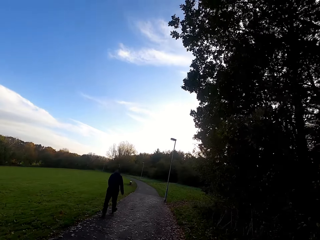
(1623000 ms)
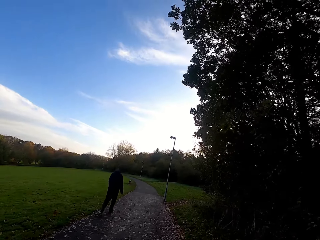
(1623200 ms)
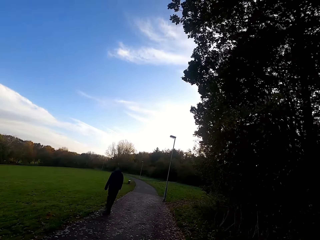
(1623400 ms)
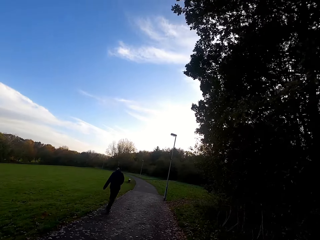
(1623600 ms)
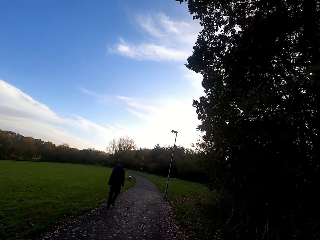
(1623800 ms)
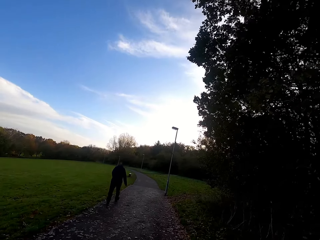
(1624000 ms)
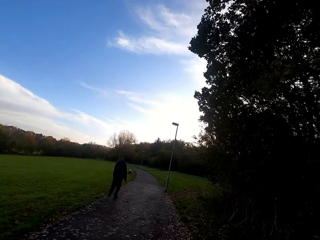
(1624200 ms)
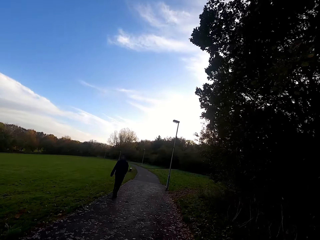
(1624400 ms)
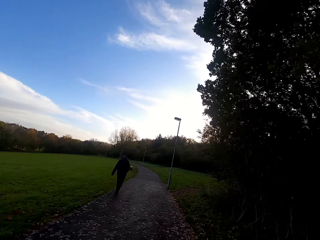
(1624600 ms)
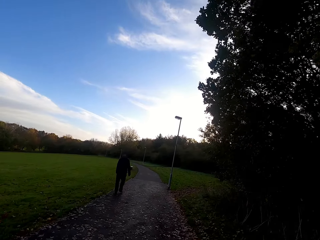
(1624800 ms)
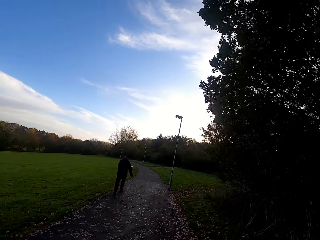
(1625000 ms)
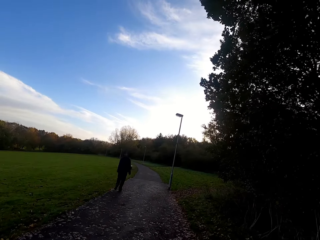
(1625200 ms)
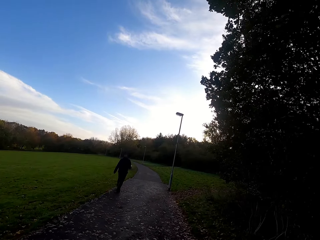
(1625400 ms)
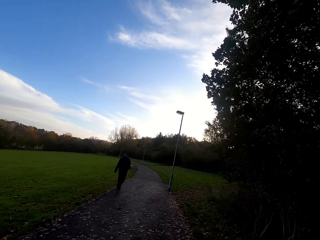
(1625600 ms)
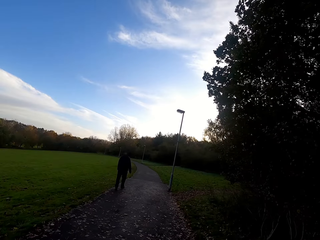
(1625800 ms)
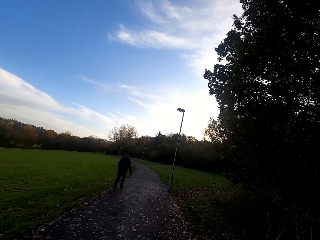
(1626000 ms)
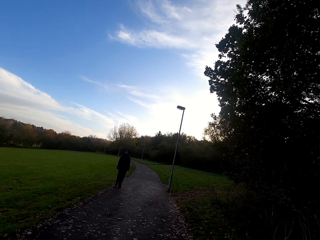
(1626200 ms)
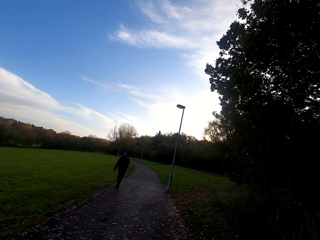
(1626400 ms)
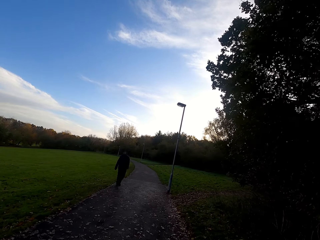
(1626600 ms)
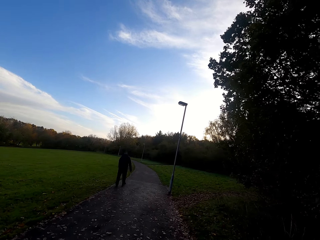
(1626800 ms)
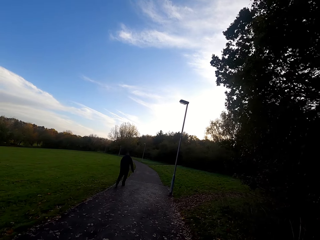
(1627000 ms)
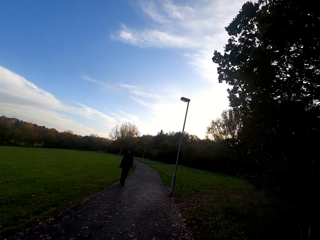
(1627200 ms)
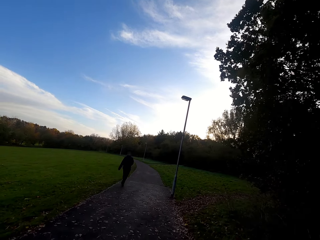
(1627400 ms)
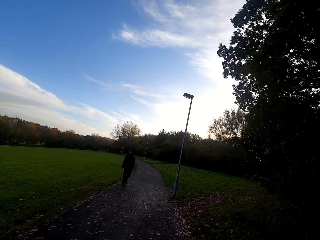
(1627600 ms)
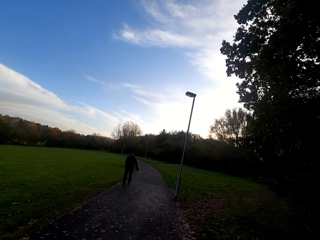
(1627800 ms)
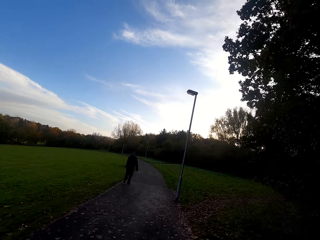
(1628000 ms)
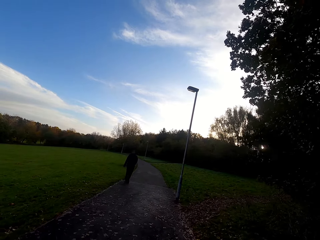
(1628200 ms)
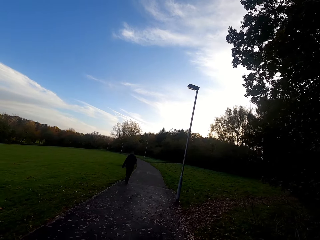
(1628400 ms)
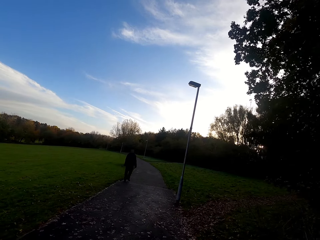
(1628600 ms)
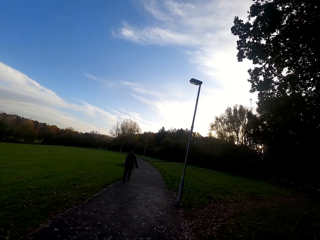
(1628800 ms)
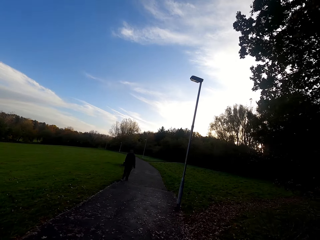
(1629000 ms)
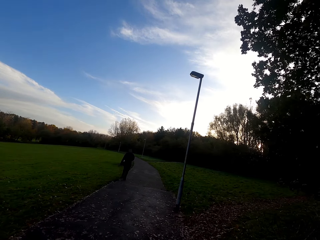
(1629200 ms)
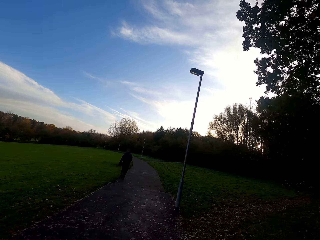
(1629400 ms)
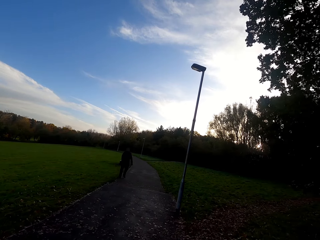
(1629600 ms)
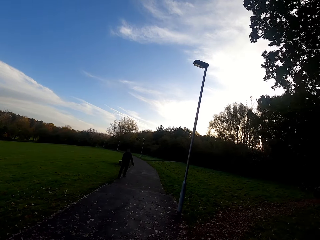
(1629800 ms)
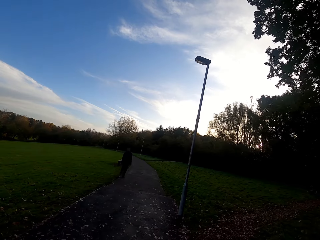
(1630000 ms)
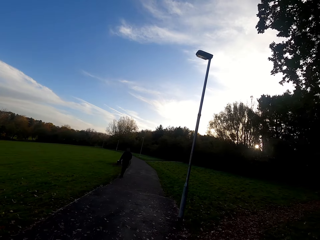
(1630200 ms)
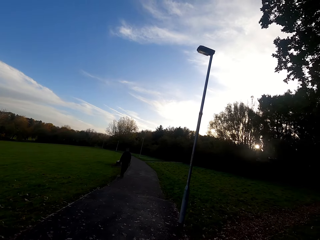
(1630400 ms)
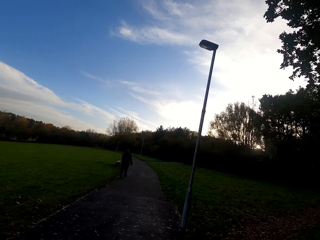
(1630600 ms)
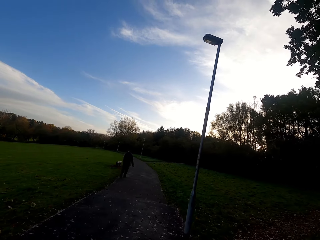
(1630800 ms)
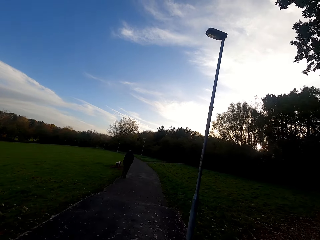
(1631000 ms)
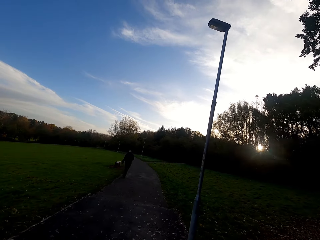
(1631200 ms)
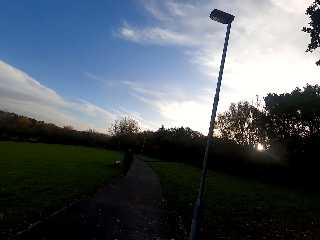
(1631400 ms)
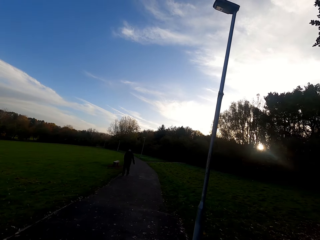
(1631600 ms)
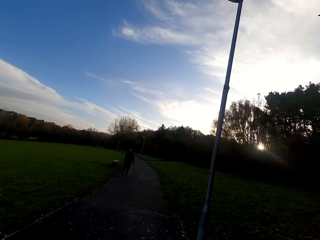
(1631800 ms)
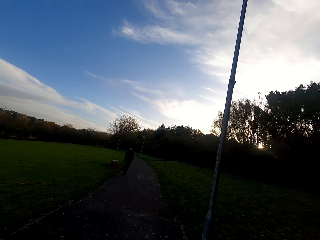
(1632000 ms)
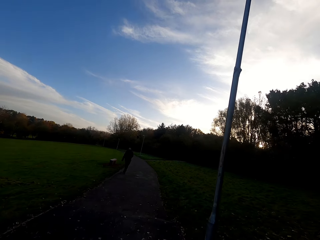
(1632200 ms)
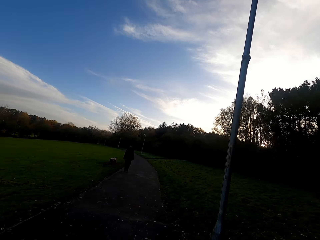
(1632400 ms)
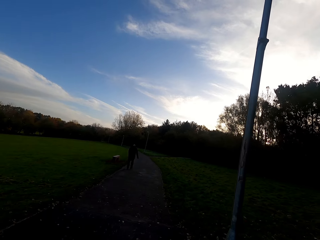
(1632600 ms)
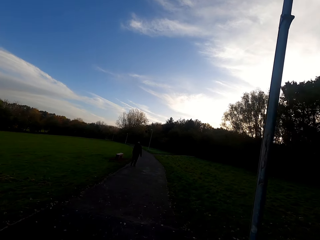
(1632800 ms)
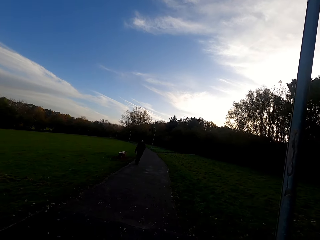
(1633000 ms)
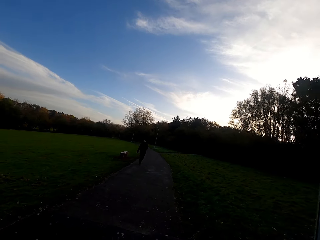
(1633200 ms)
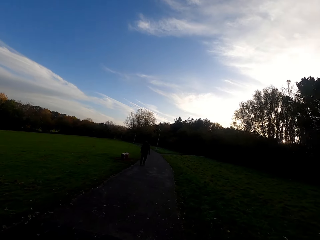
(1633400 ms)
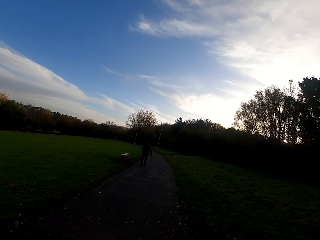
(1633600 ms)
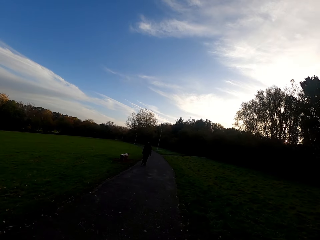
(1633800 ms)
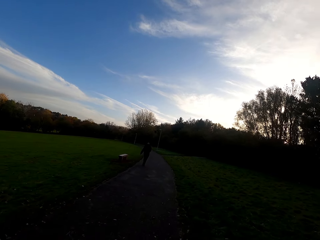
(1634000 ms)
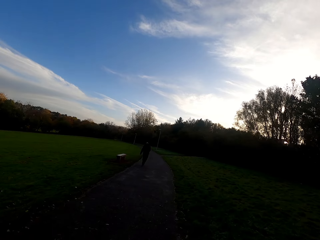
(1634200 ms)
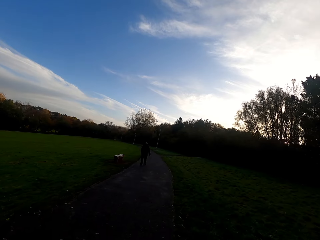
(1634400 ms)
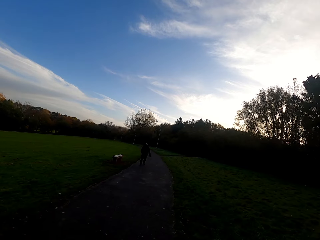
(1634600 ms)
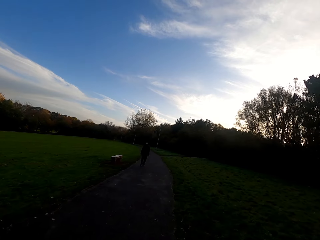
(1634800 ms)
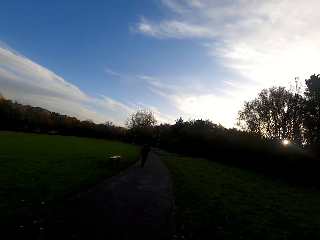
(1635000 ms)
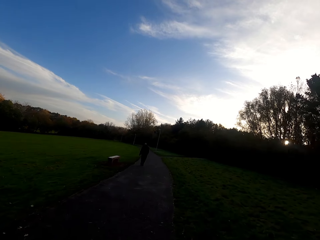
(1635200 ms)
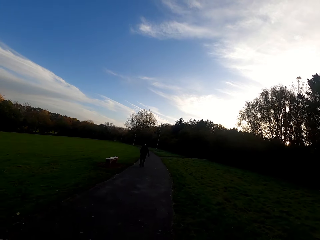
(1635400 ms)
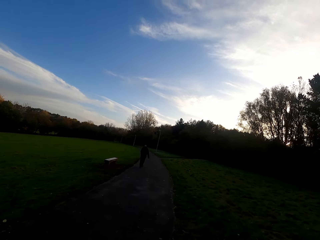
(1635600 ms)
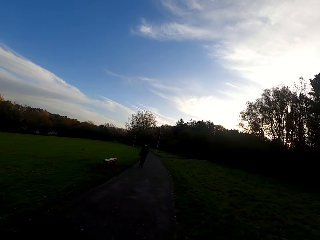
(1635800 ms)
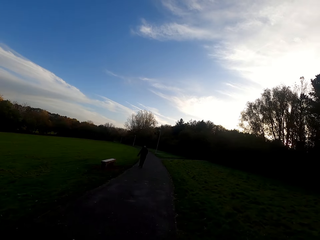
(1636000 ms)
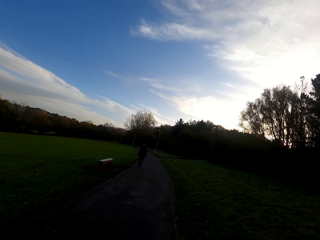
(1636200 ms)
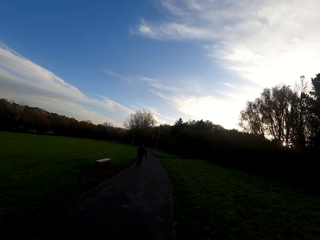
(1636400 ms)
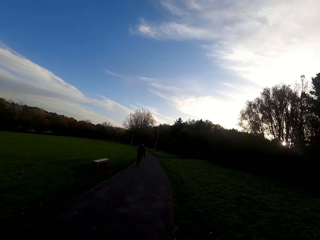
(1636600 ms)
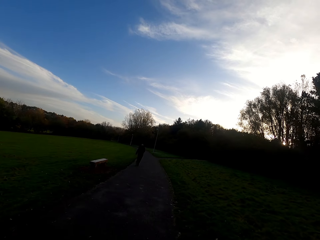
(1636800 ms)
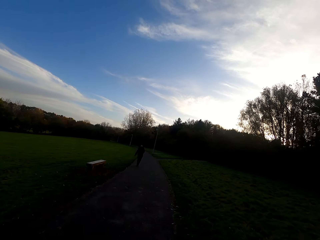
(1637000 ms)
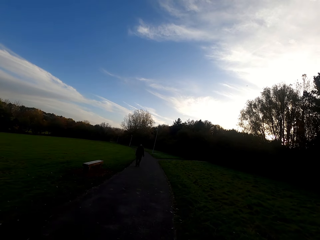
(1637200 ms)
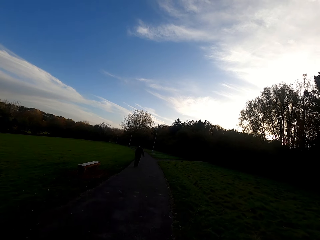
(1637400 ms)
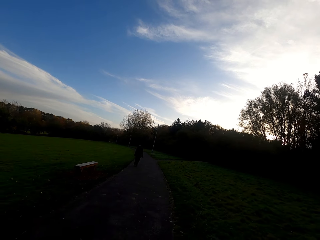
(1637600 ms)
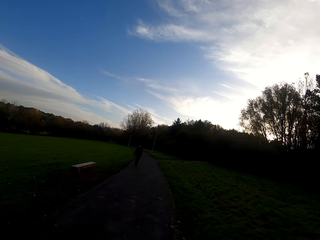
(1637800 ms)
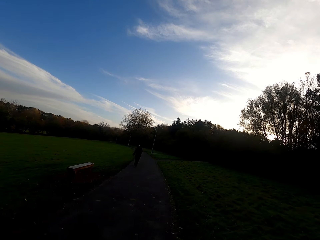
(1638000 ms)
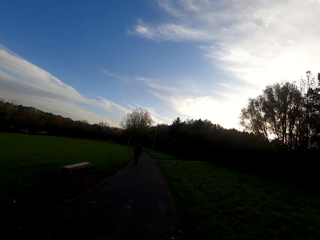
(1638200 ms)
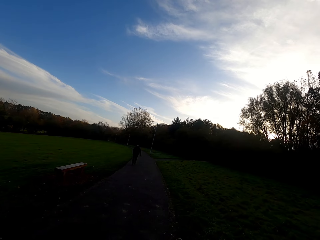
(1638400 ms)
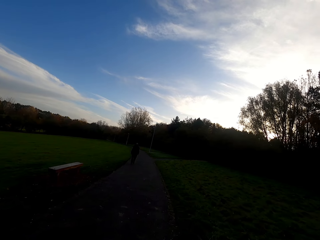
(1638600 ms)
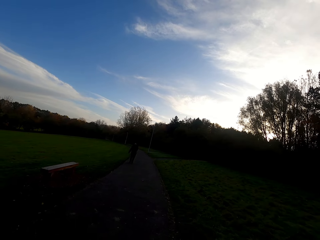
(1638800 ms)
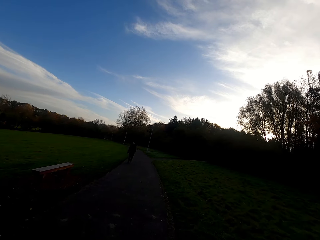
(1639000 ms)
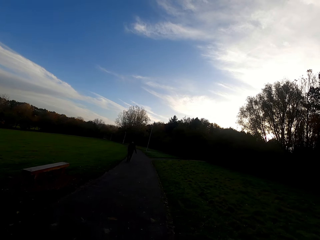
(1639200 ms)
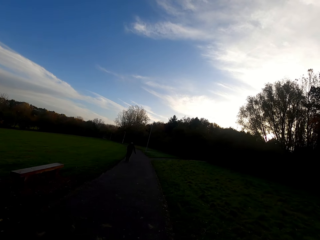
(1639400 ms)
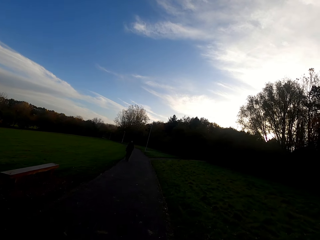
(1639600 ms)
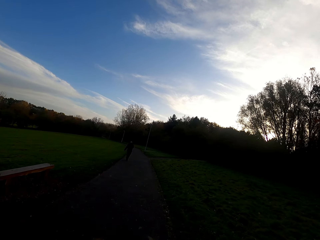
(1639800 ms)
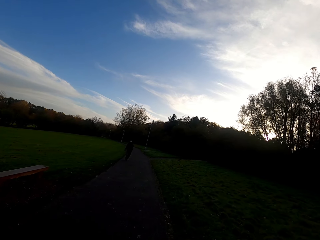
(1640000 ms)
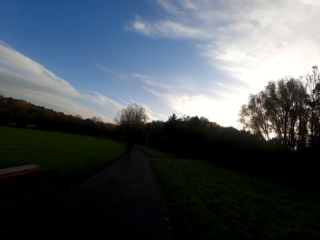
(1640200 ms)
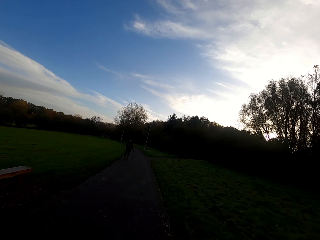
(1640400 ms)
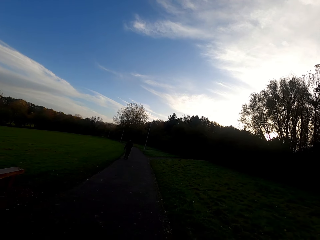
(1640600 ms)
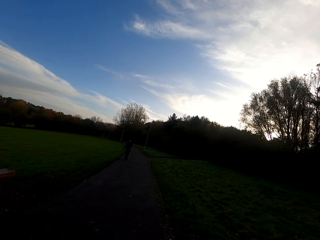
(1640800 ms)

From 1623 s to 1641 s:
The camera wearer walks left.

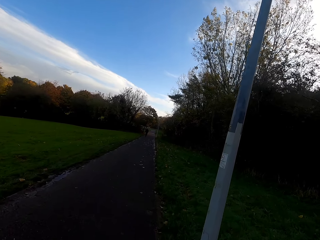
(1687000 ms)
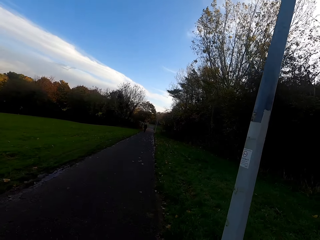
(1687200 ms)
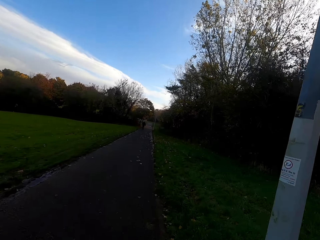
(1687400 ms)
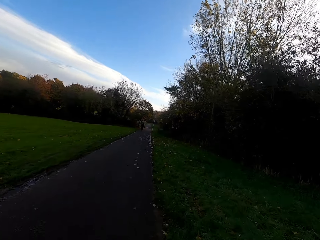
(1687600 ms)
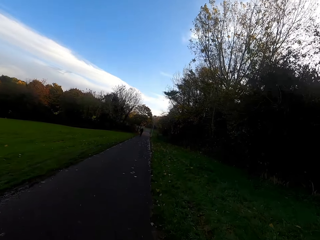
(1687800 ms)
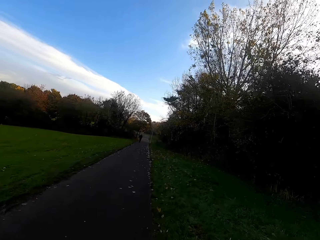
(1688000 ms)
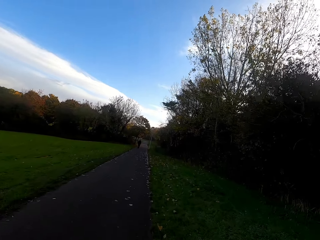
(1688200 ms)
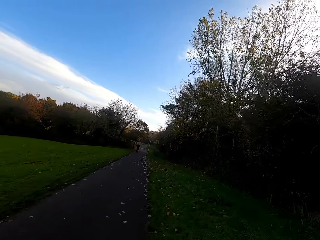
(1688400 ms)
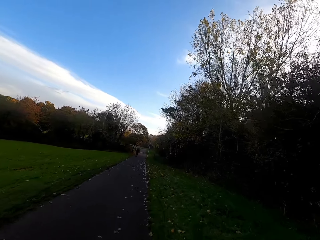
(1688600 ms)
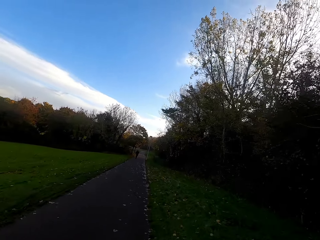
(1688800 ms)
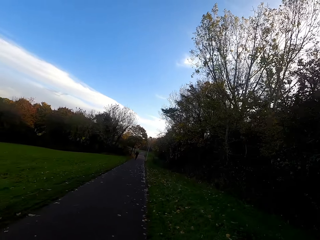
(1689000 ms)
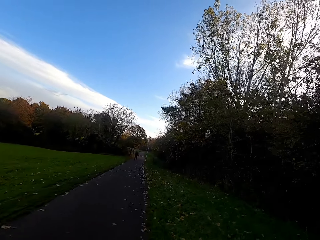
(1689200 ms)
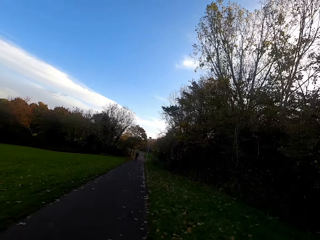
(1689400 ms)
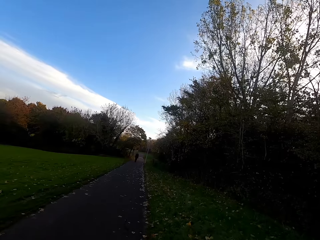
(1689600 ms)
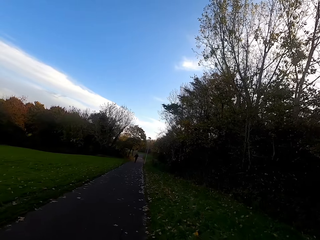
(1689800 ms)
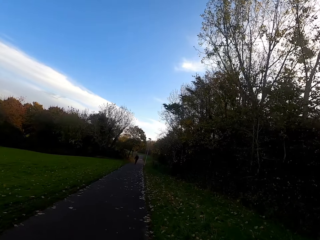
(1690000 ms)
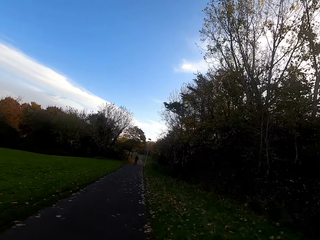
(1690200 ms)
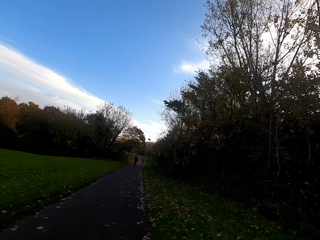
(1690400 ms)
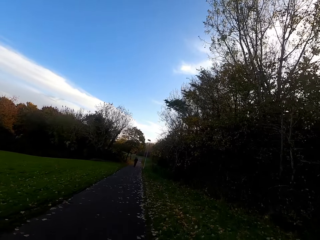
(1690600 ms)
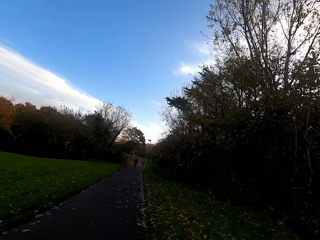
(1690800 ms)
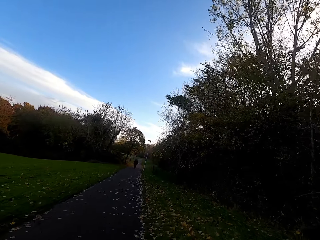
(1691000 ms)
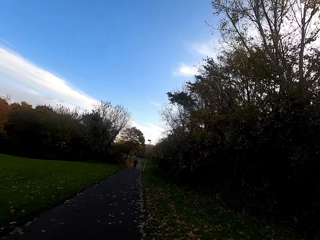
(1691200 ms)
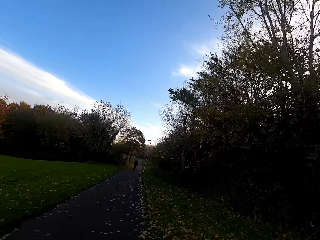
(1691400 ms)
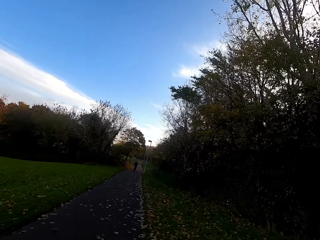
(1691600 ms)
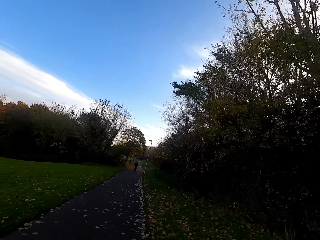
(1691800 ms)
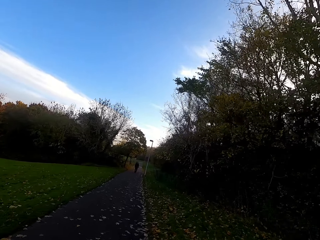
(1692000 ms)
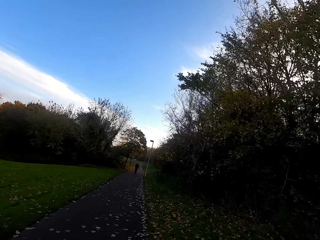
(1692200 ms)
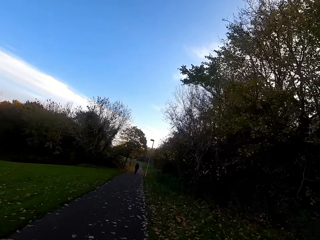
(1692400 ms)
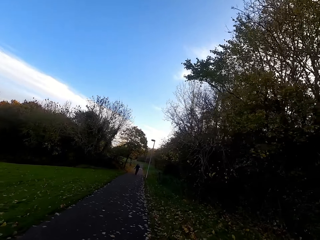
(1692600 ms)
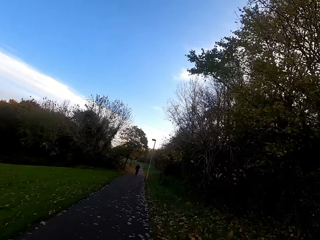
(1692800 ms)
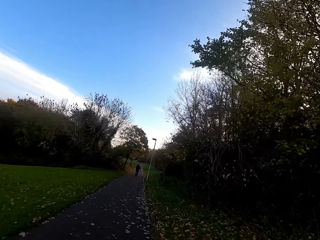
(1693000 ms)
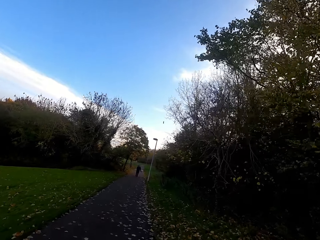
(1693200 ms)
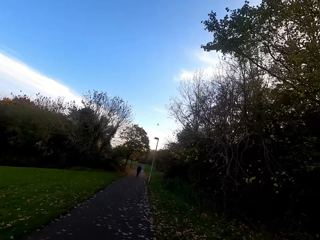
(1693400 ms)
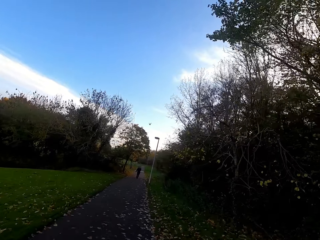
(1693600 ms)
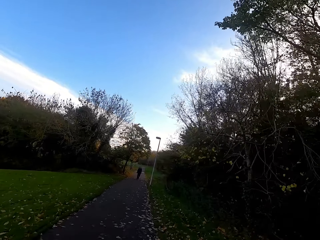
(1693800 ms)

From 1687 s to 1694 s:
The camera wearer runs on the path.
